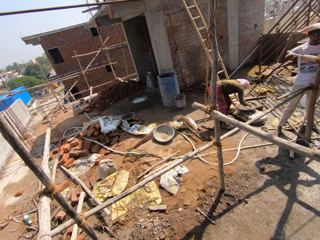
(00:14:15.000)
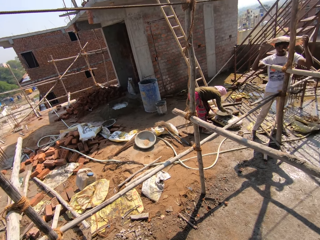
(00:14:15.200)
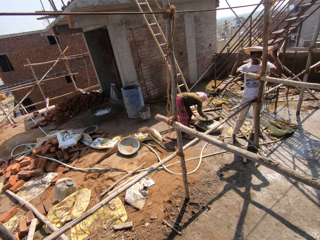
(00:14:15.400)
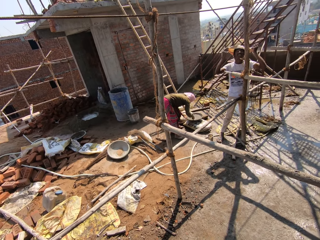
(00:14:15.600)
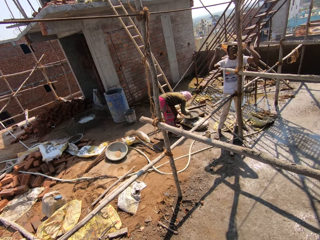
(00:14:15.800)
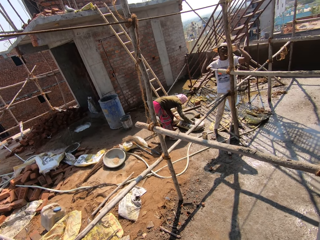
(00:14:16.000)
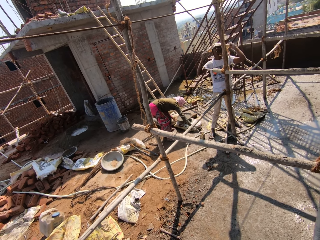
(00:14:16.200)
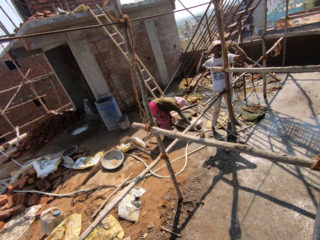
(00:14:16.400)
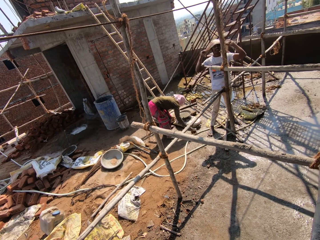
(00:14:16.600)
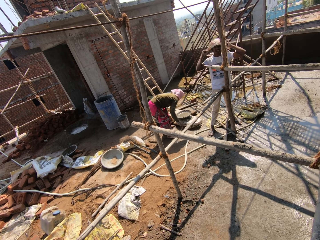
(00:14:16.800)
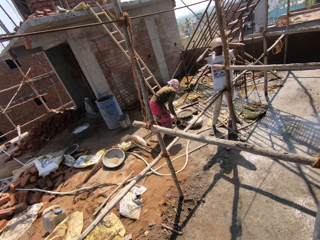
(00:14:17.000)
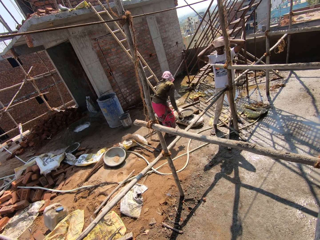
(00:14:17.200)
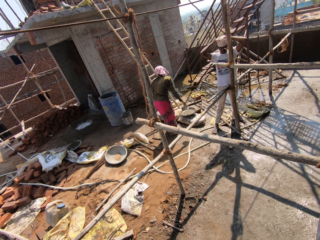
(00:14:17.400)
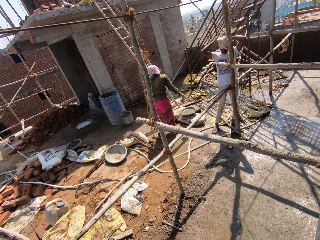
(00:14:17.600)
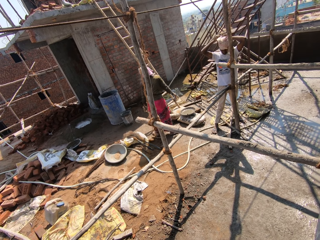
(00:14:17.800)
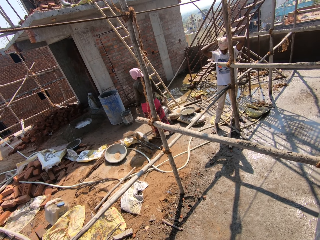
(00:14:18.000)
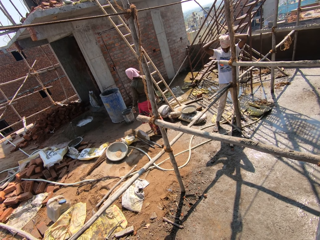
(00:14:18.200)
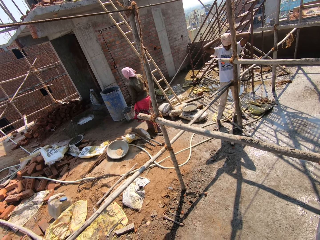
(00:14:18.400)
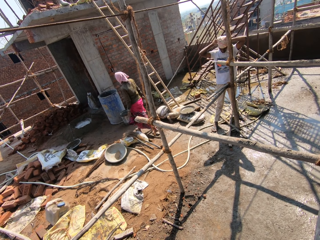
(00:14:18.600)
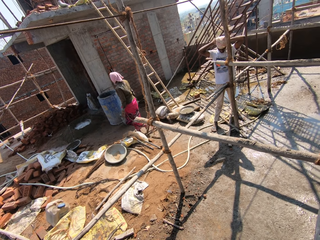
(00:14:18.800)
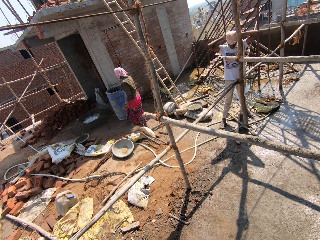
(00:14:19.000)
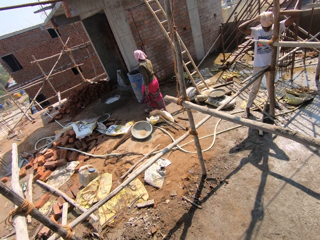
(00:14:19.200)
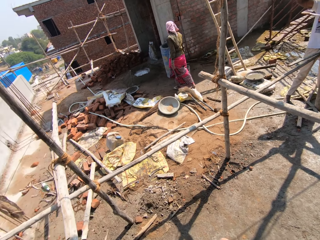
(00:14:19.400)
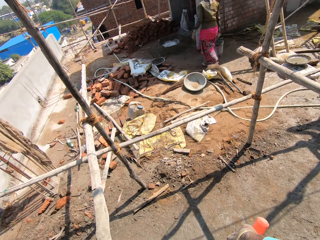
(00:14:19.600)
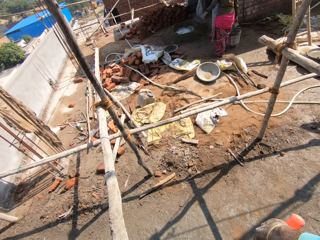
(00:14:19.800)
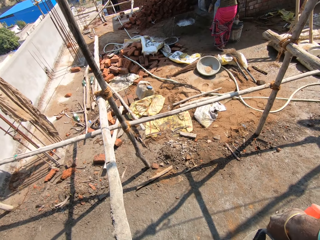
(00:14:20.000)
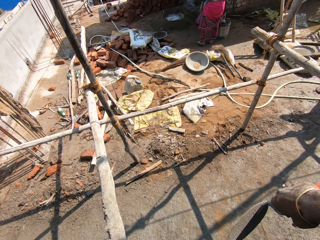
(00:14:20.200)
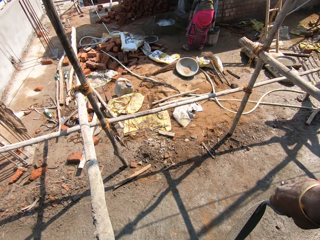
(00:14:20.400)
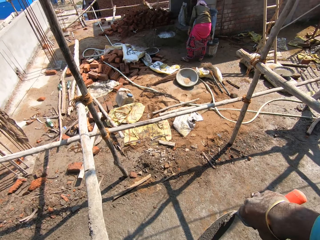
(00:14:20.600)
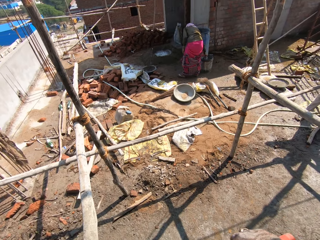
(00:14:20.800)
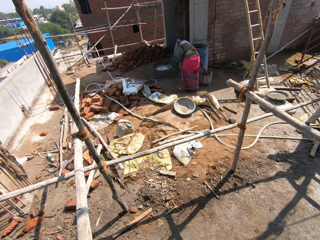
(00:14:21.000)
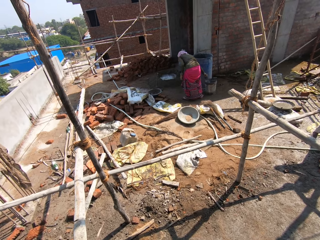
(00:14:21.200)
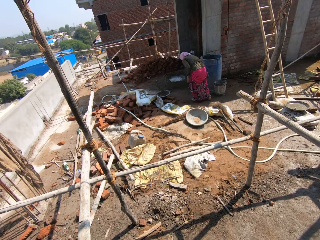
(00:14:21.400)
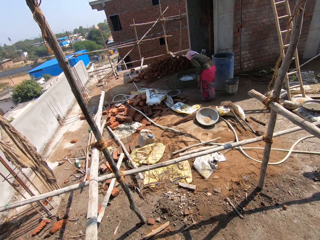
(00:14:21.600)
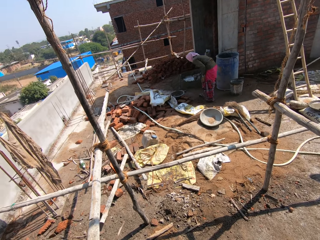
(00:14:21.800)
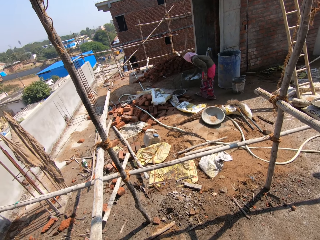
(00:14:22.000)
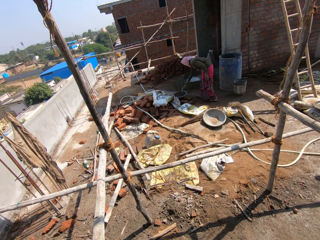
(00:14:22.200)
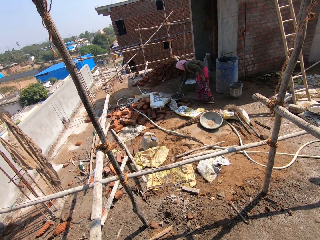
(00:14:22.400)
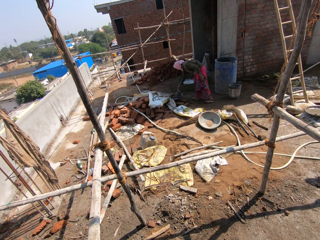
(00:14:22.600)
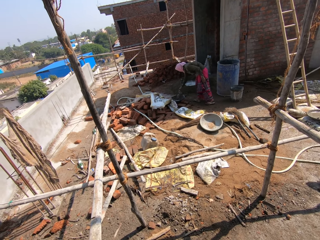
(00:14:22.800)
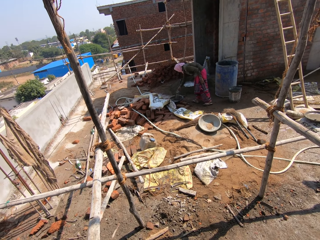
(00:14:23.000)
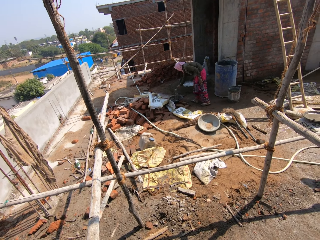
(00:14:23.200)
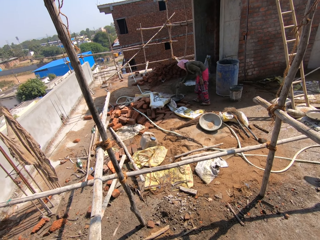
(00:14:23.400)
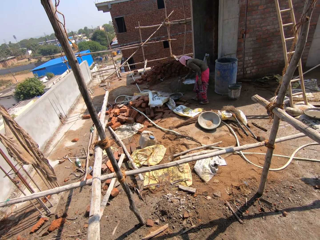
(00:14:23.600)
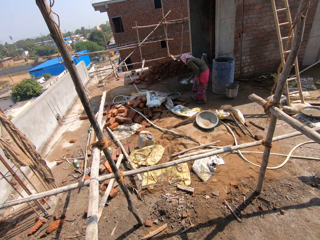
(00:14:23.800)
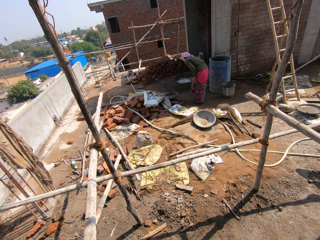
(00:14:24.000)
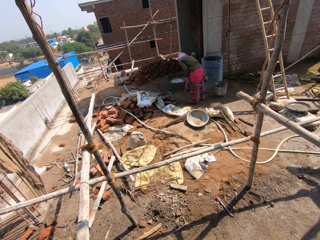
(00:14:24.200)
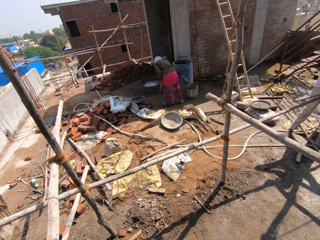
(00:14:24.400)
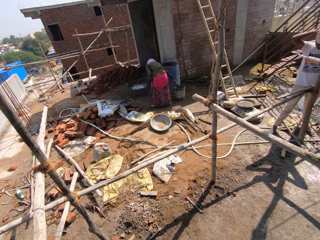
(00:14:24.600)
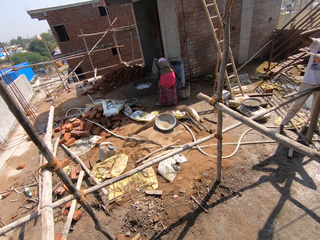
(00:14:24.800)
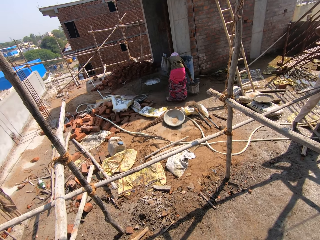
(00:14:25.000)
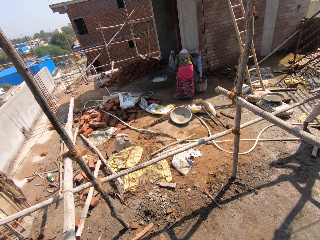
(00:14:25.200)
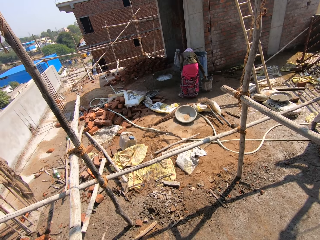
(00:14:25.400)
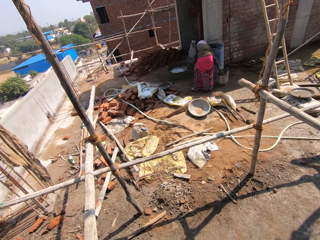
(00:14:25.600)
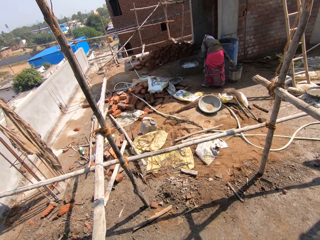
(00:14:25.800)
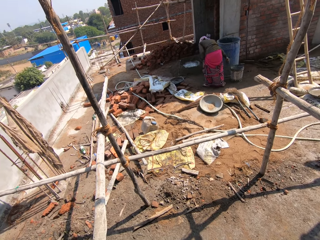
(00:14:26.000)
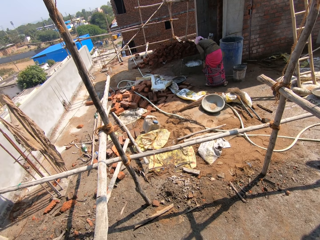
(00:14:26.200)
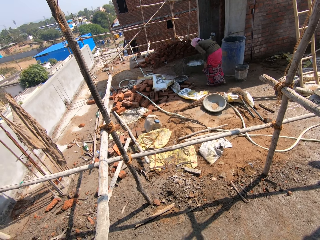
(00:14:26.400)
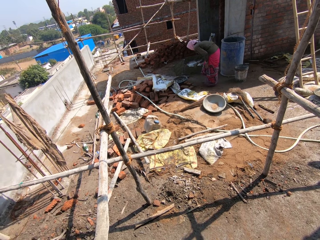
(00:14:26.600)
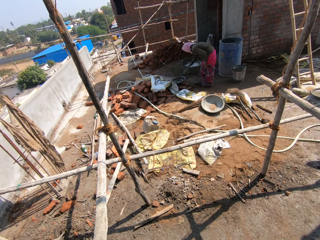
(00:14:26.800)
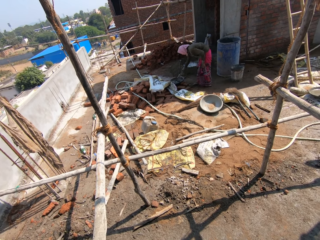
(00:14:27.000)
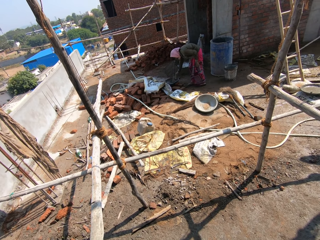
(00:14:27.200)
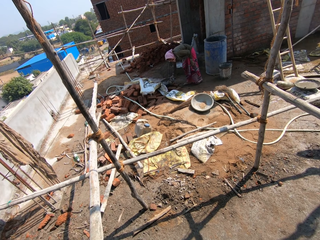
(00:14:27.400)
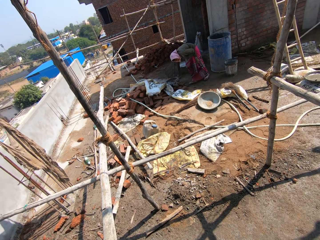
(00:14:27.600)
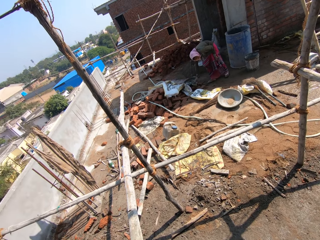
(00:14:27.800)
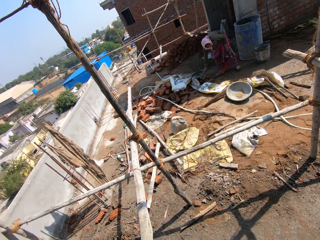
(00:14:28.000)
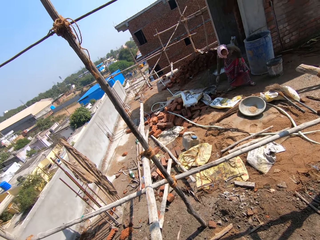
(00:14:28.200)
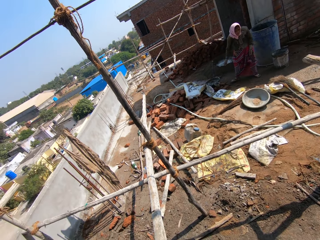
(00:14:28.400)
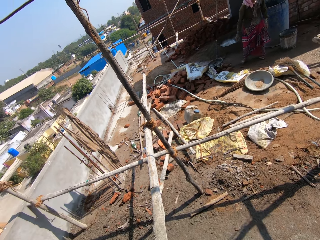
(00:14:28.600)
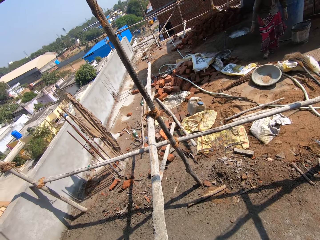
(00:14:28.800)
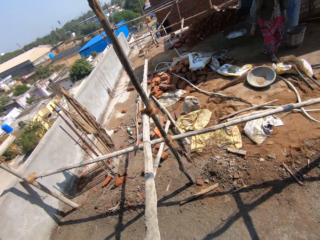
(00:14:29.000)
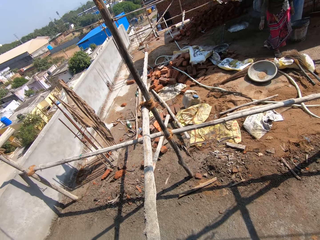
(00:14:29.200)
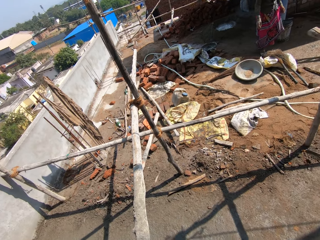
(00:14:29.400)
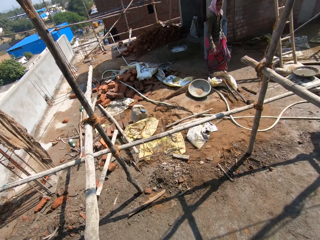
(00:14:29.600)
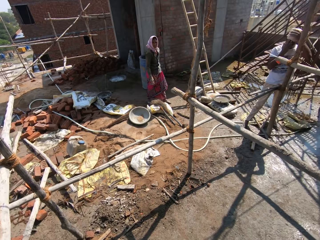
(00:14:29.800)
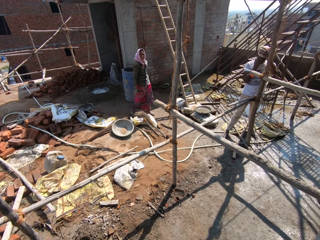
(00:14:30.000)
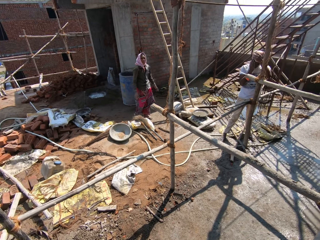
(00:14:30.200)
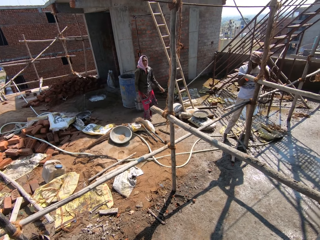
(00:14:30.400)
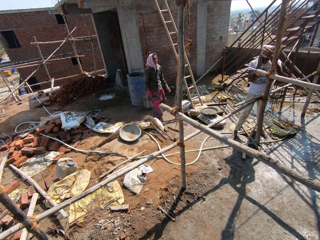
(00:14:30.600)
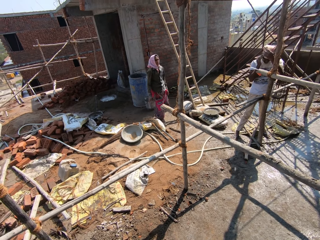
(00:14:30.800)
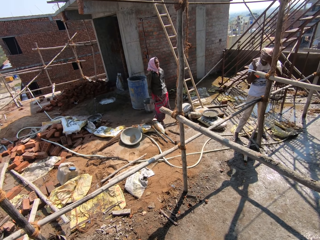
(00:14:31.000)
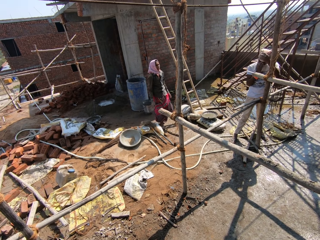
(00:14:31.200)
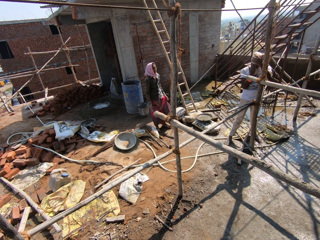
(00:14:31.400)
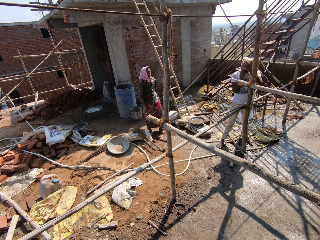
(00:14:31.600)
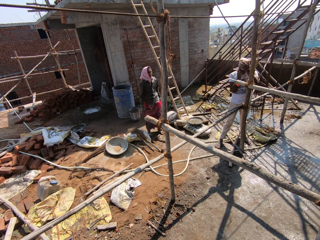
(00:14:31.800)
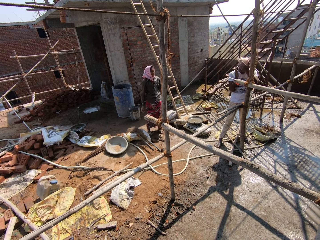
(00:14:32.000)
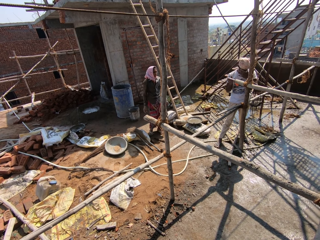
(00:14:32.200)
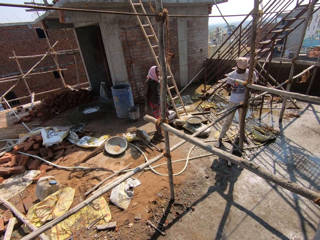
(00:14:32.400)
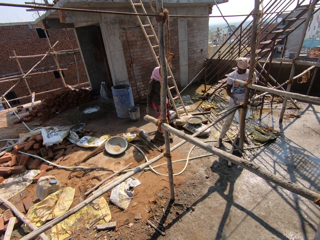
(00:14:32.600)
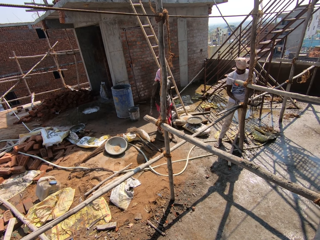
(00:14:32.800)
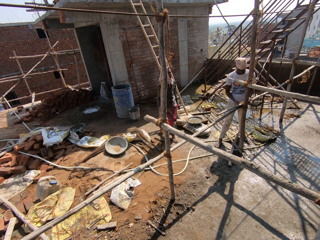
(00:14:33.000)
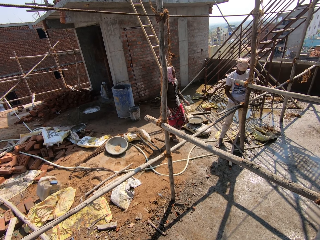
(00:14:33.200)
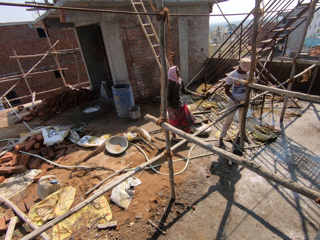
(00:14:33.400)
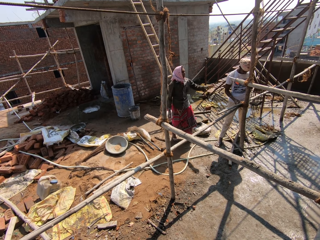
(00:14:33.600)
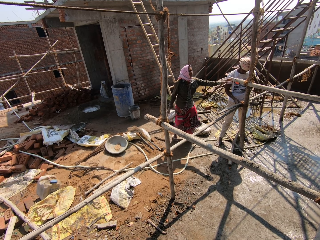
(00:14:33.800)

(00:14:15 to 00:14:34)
The camera wearer holds the trowel. A woman puts a container inside a bucket. The camera wearer looks around the construction site. The woman fetches water from the bucket and pours water in a basin. The woman fetches water from the bucket and pours water in the basin. The woman walks around. A man pulls his hat.

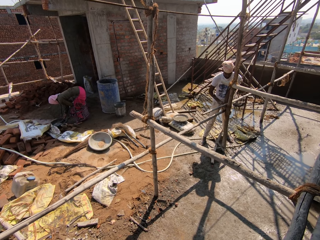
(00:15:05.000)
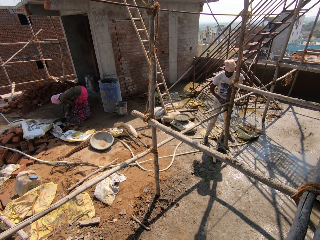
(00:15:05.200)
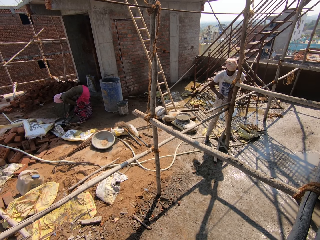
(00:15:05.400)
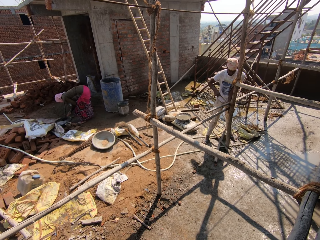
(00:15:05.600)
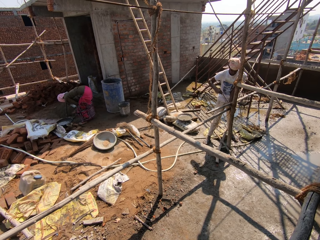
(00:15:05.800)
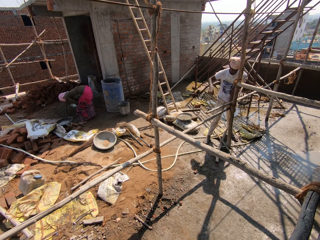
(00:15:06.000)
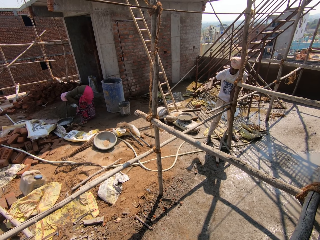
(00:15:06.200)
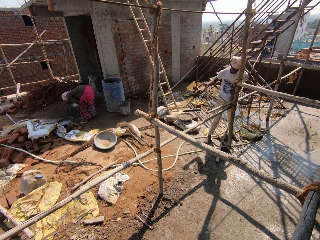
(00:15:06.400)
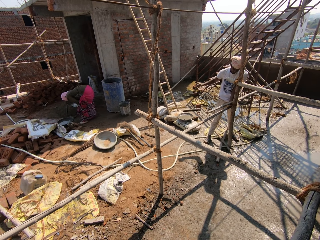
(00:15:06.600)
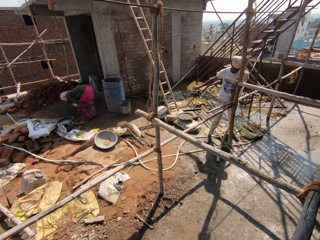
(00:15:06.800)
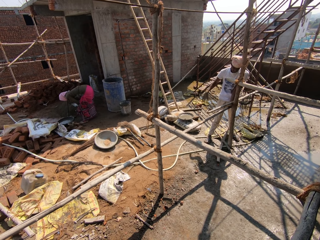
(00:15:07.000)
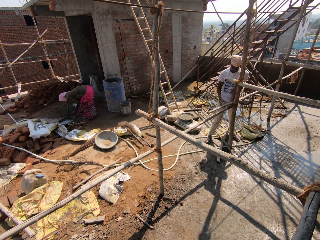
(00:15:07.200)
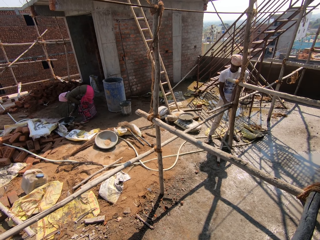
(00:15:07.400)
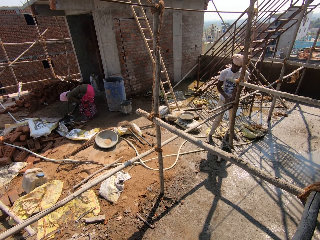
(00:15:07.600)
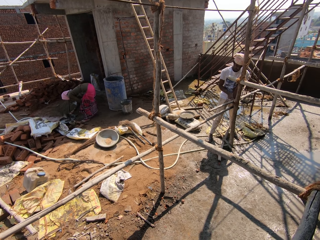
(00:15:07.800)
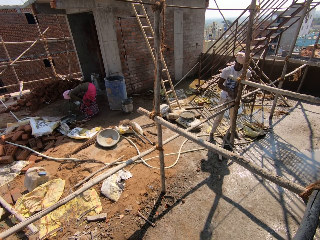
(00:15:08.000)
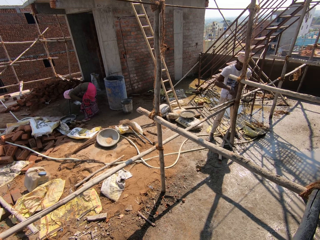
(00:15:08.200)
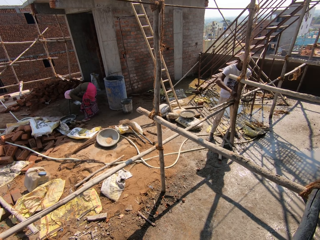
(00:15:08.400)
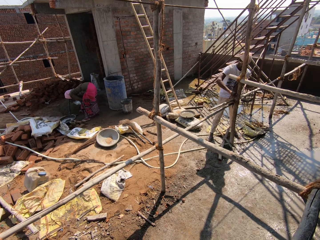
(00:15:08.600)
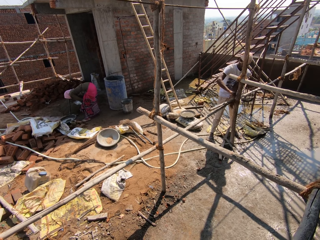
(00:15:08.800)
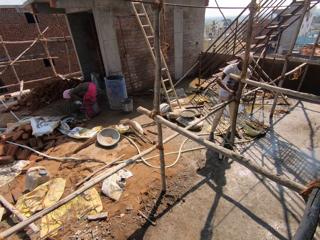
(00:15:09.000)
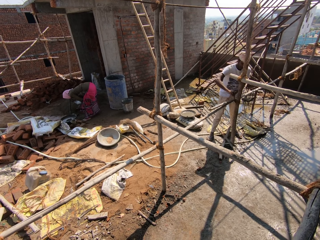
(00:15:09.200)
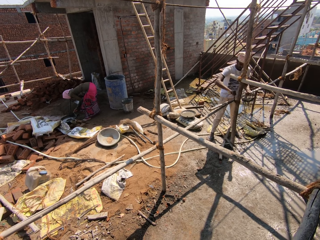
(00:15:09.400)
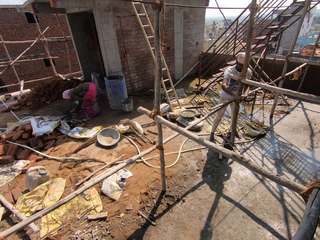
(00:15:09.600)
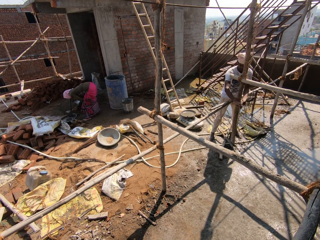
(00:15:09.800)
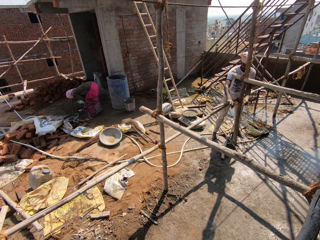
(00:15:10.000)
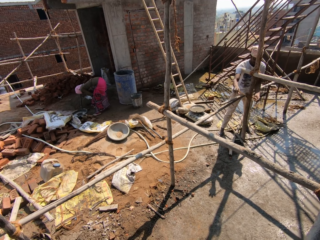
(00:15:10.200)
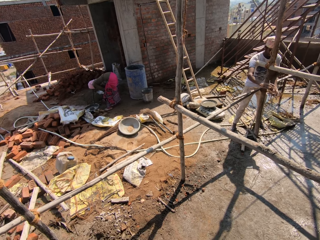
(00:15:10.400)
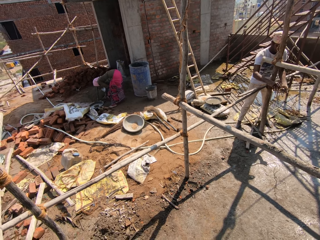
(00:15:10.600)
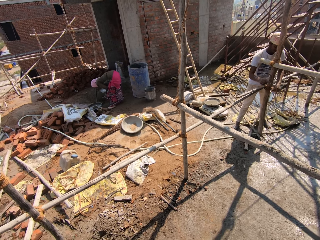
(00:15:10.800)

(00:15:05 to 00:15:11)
A woman scoops something from the ground and puts something in the water. The woman scoops something from the ground and puts something in the water.
